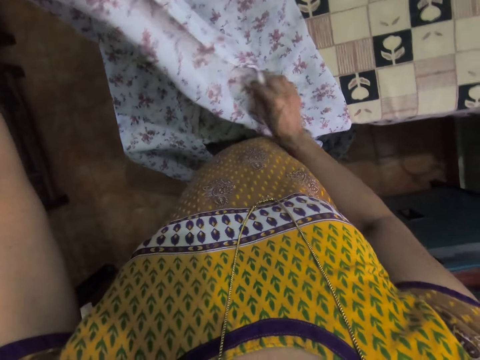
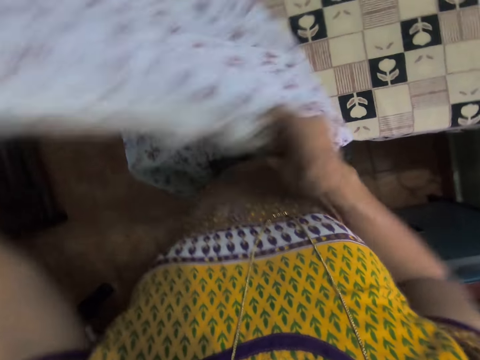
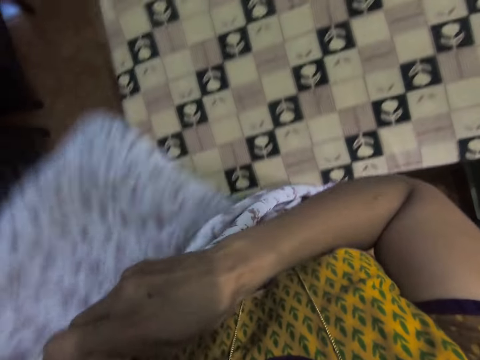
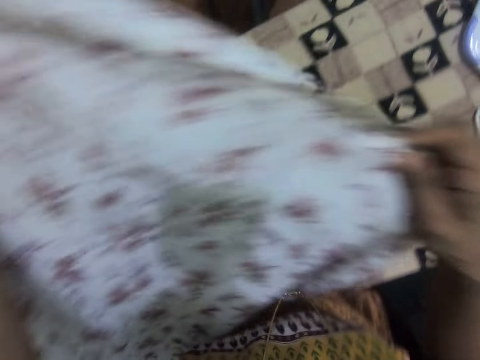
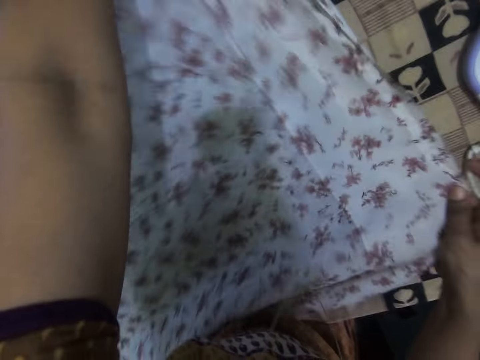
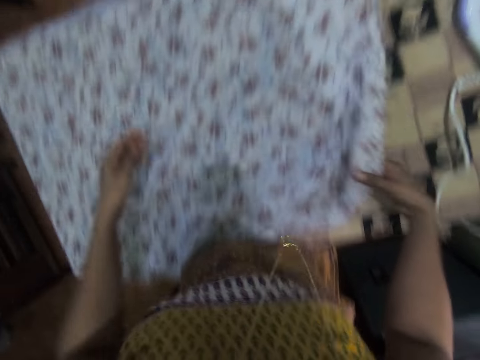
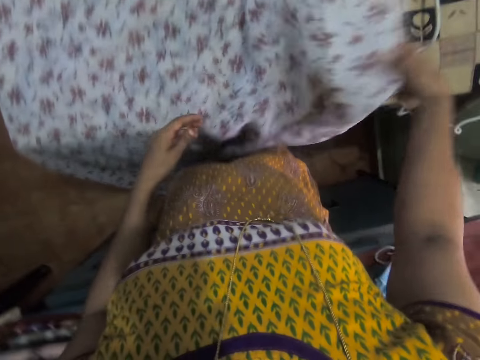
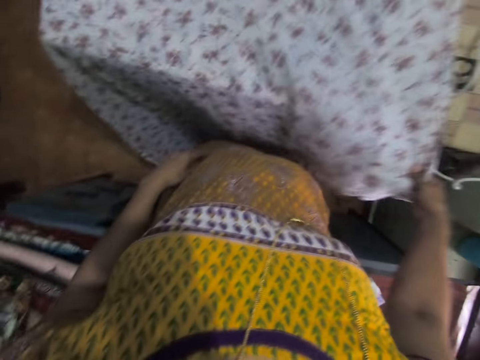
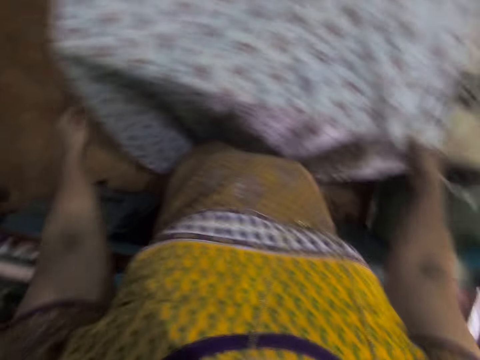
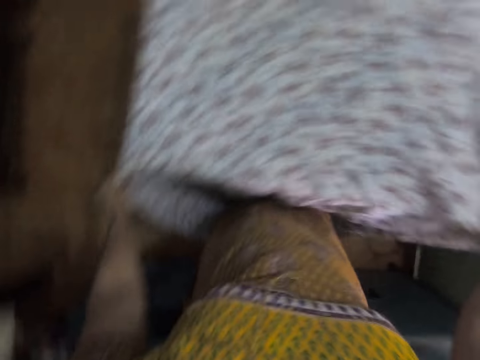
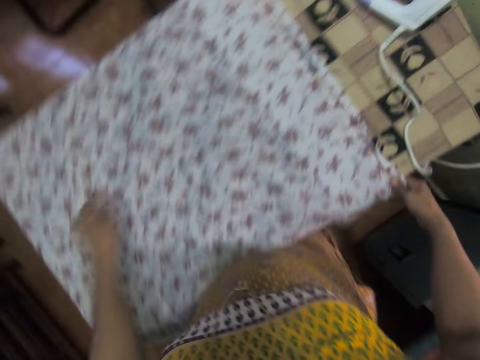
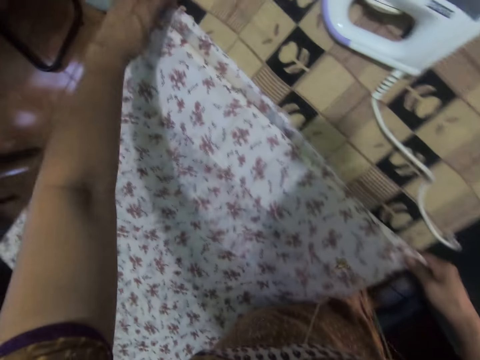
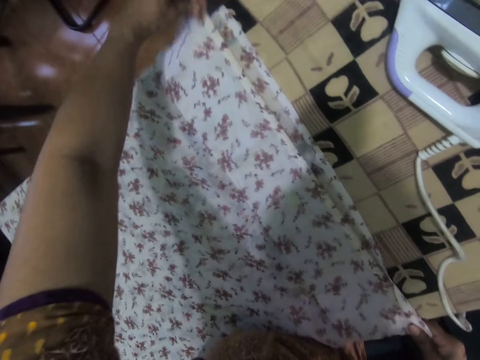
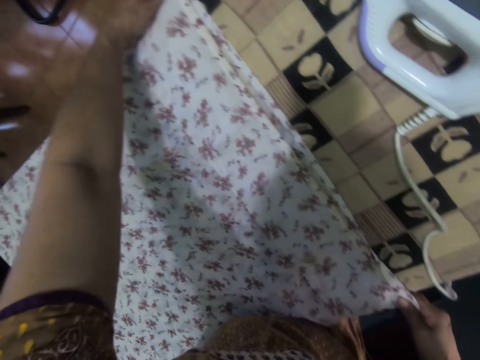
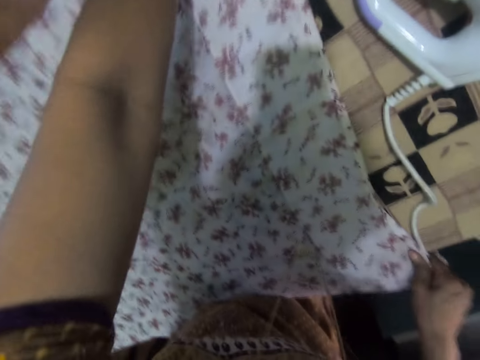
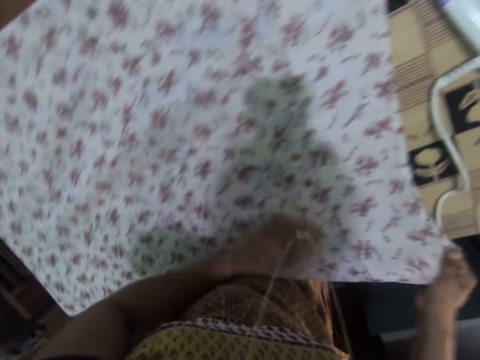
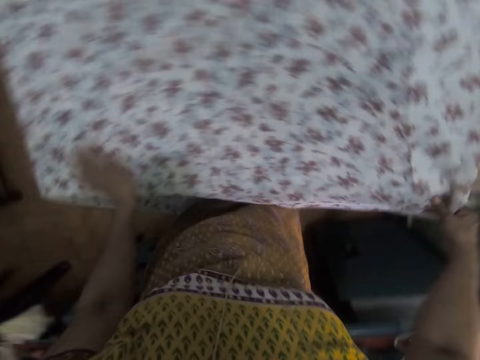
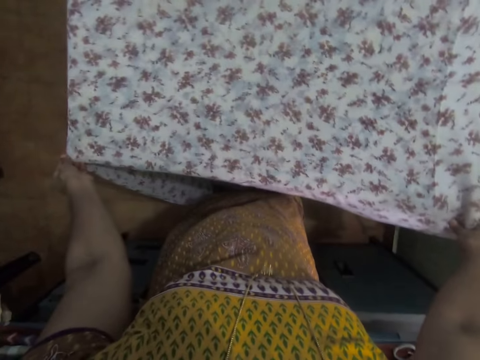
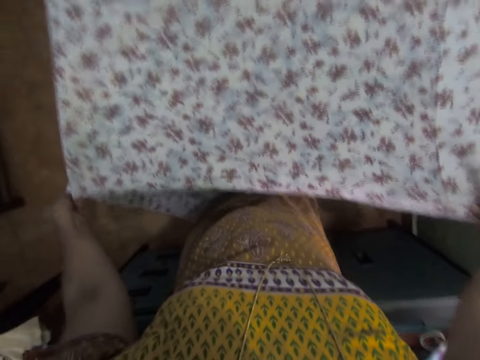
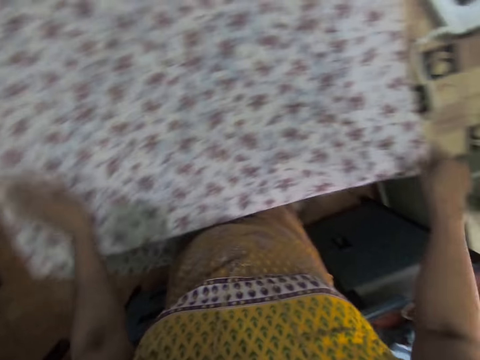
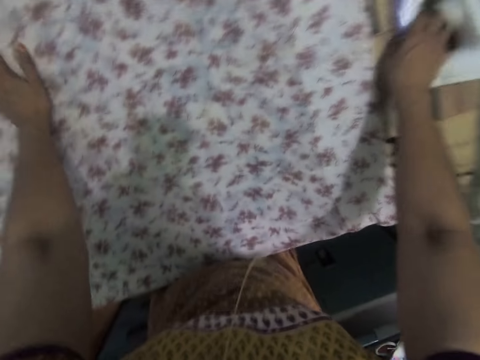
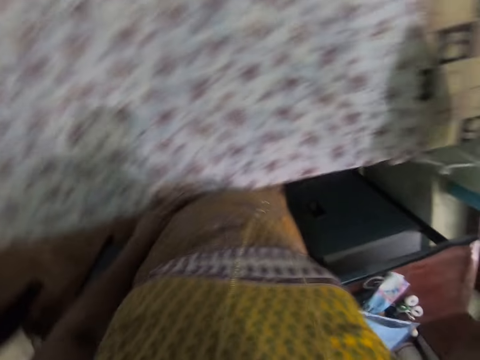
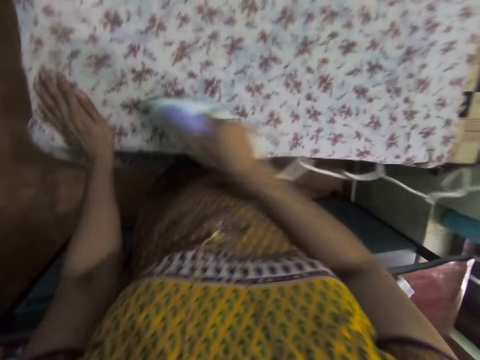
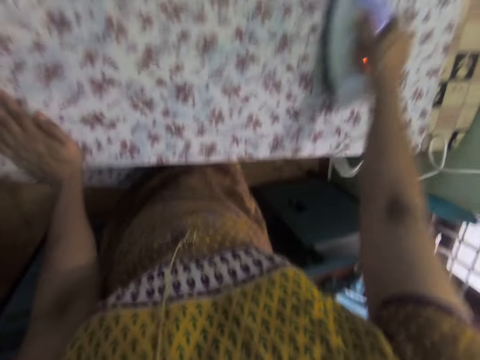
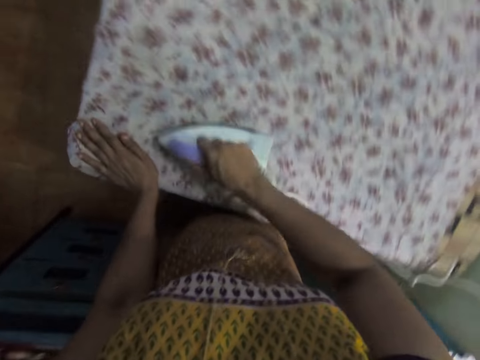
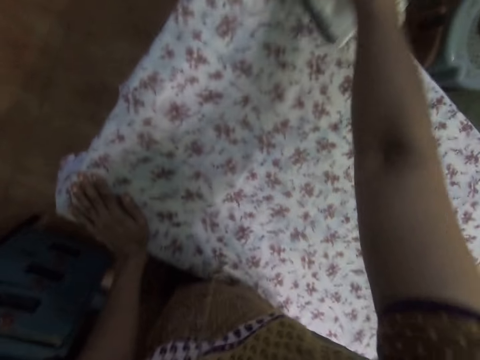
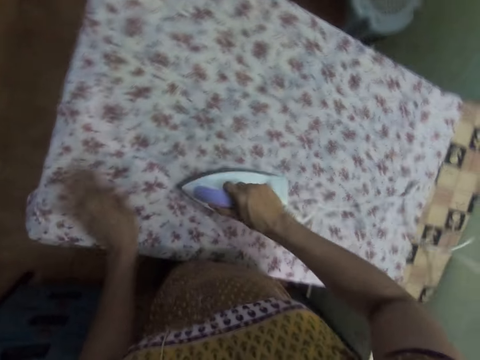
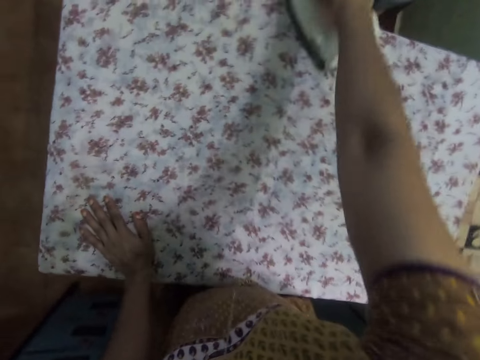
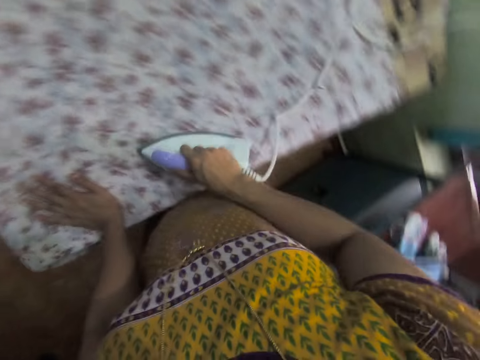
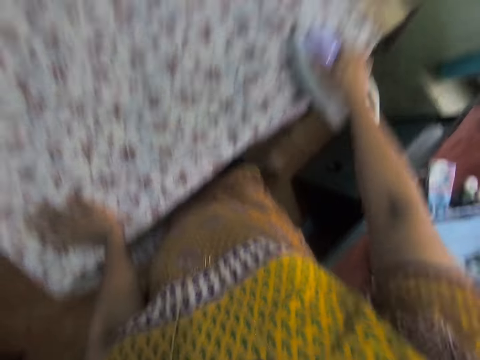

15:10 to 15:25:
The camera wearer takes the iron box on the table. They iron the cloth with the iron box.

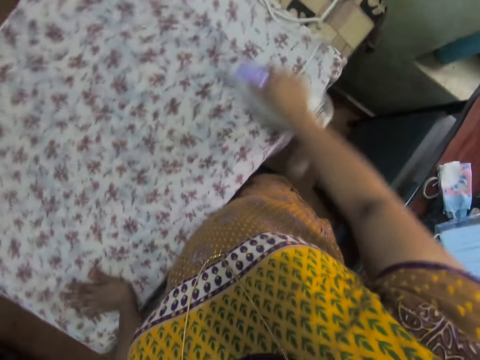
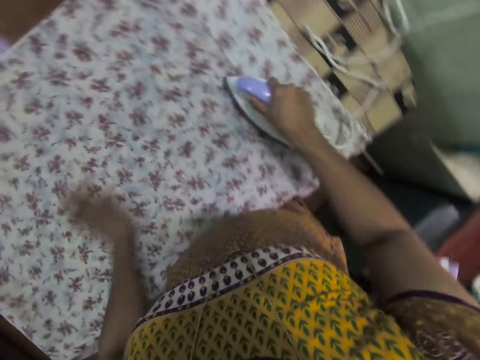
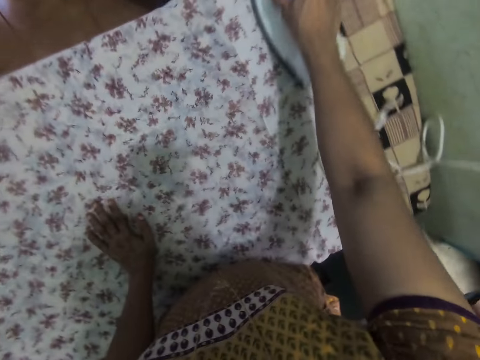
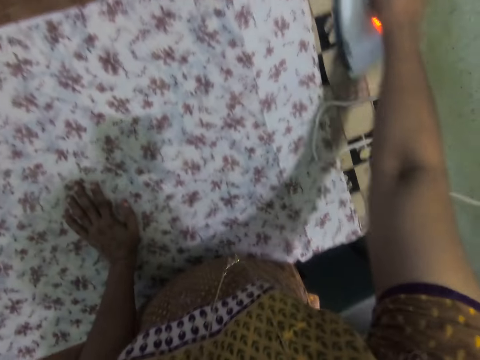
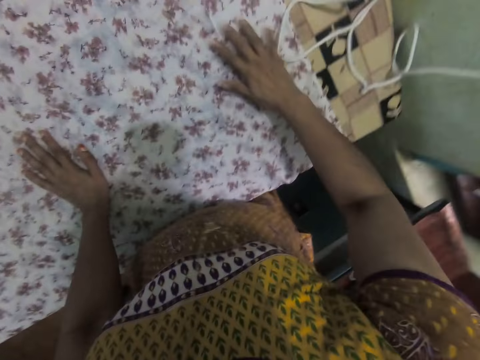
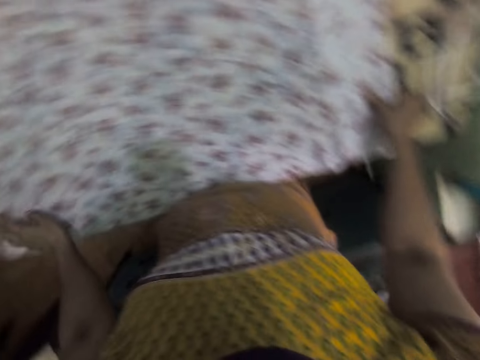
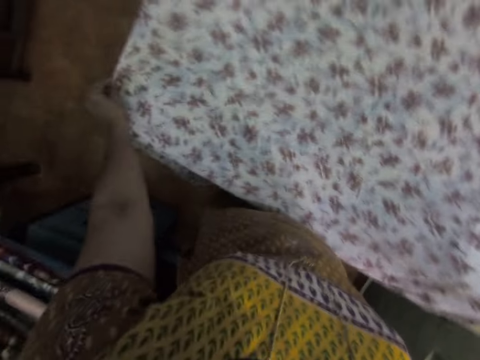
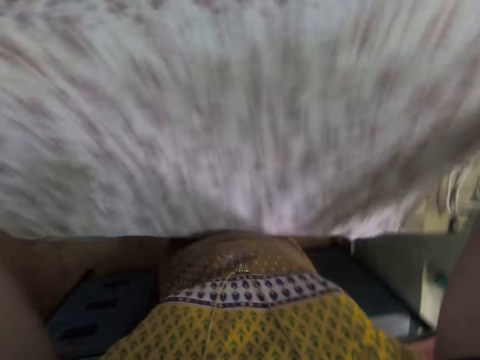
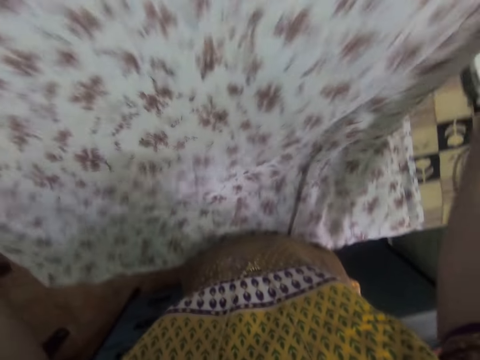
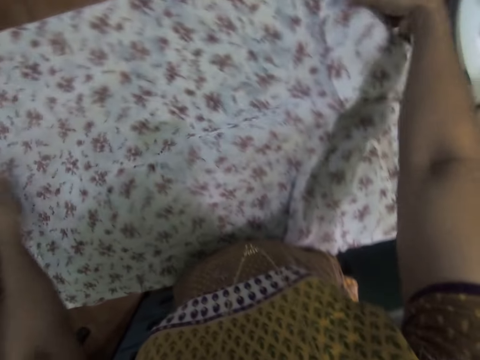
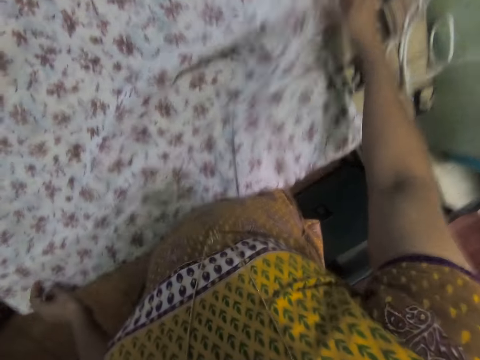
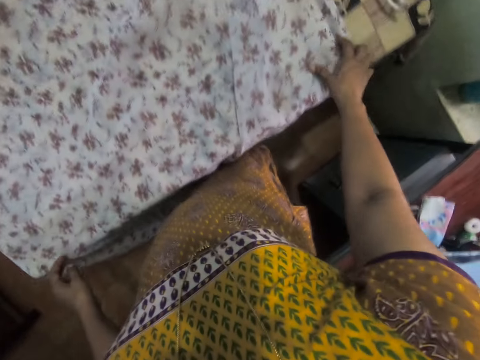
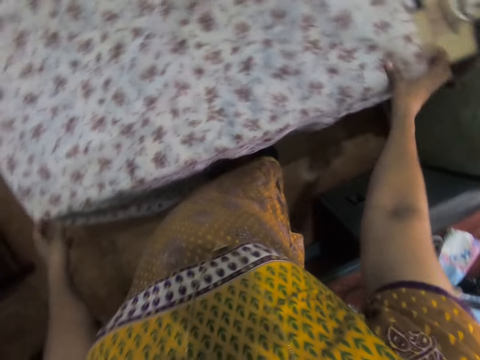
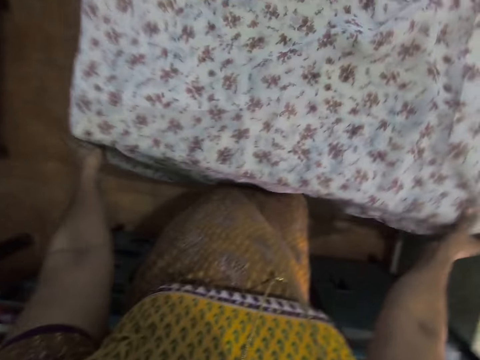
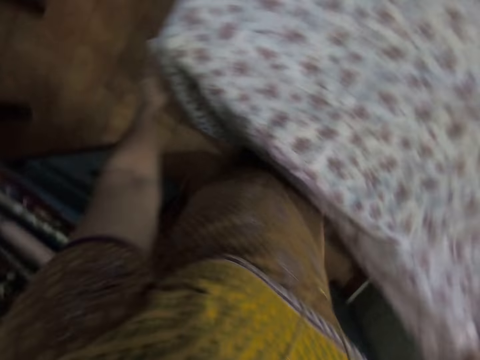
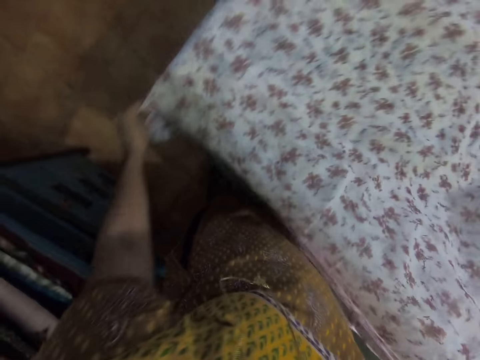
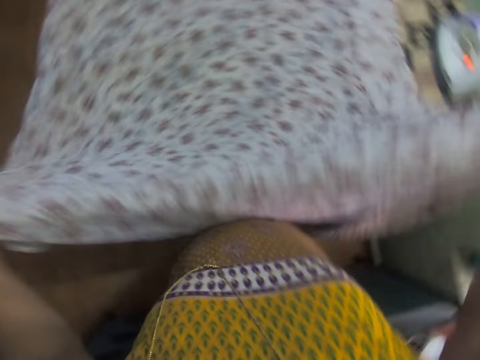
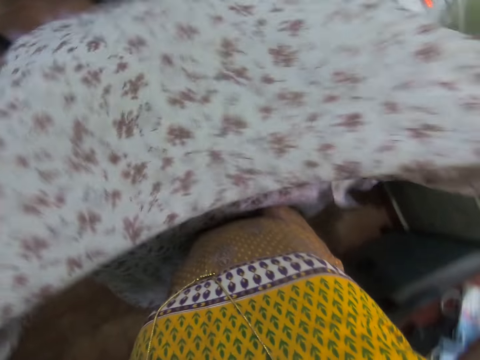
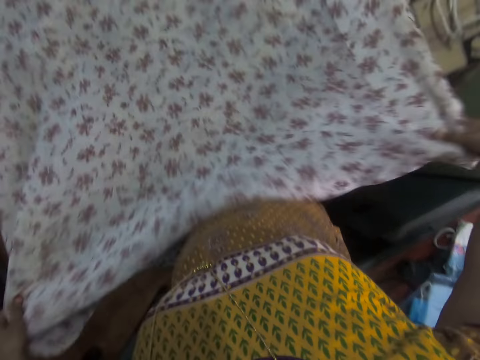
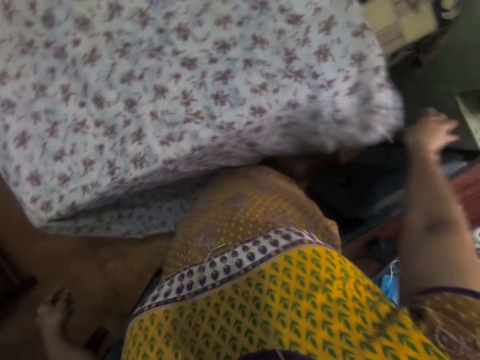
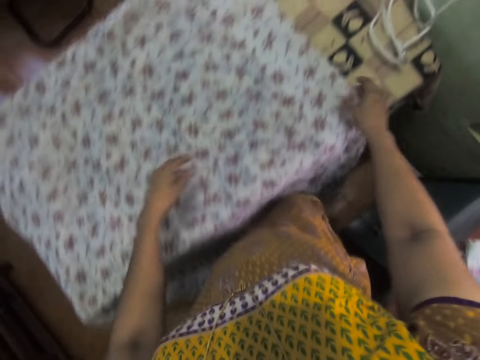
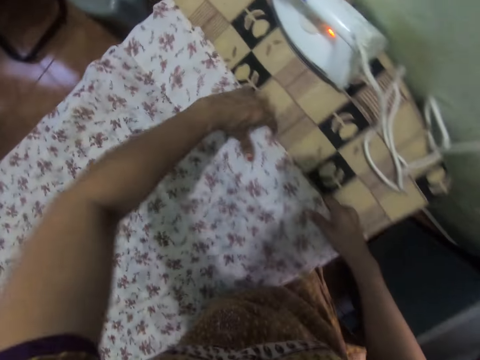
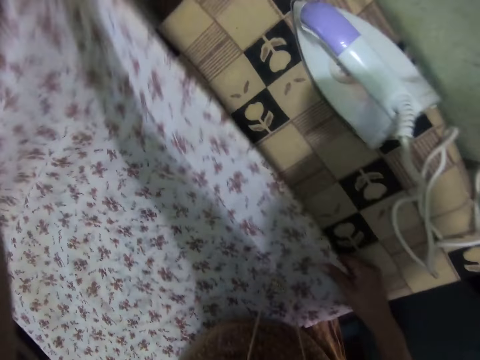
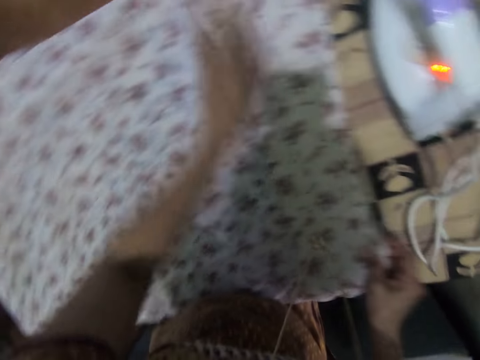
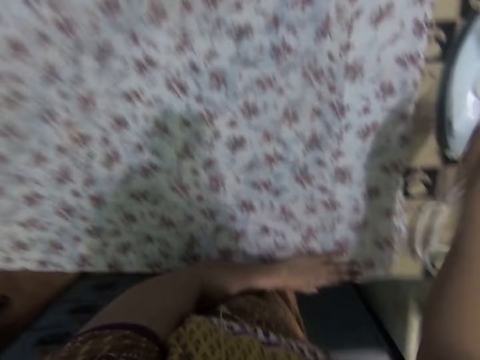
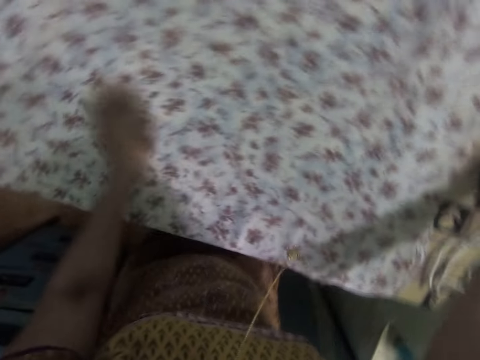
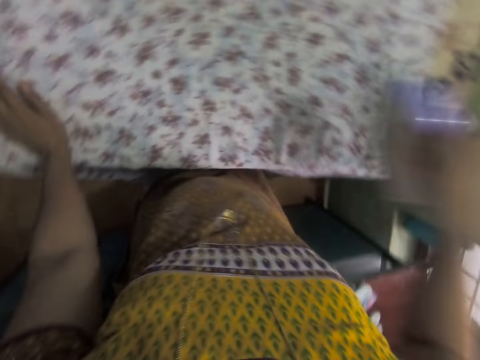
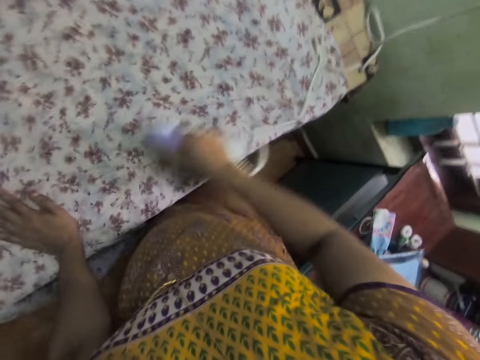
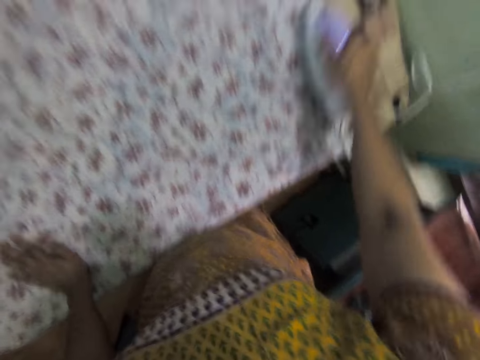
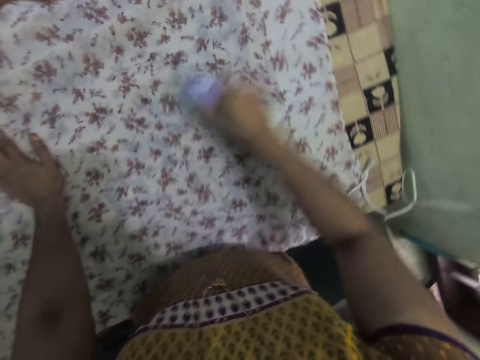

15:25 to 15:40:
The camera wearer puts an iron box on the table. They take a cloth with both hands. They fold the cloth. They raise the cloth with both hands. They put the cloth on the table. They adjust the cloth. They interact with a person. They take the iron box on the table. They iron the cloth with the iron box.
